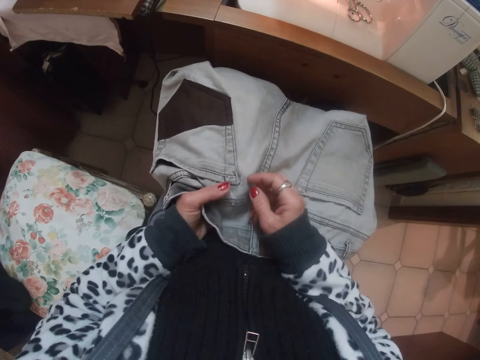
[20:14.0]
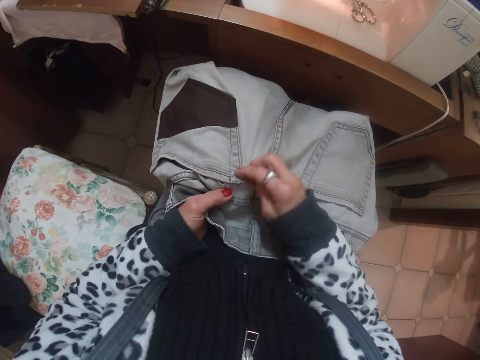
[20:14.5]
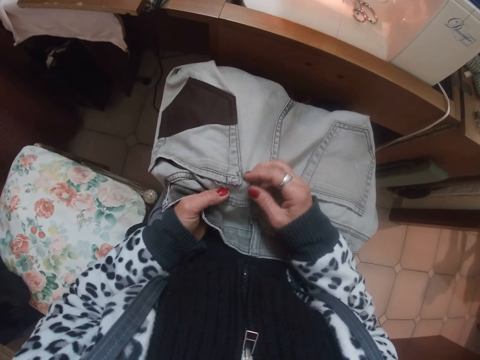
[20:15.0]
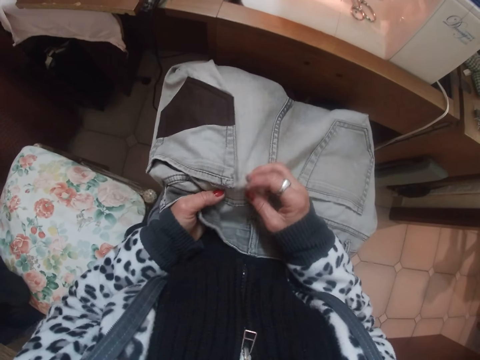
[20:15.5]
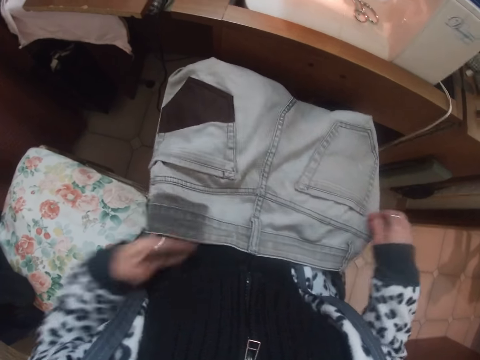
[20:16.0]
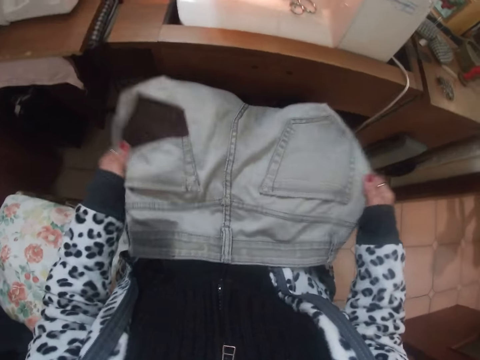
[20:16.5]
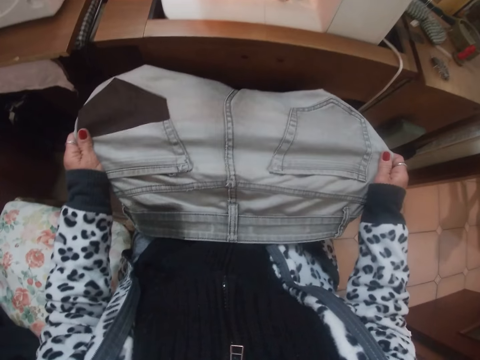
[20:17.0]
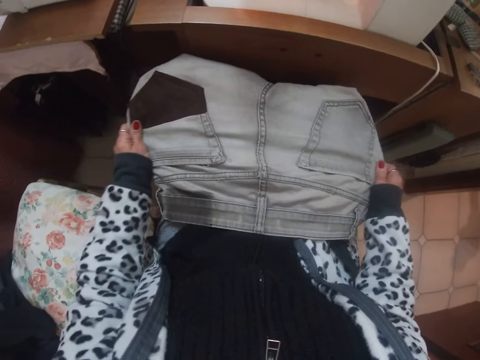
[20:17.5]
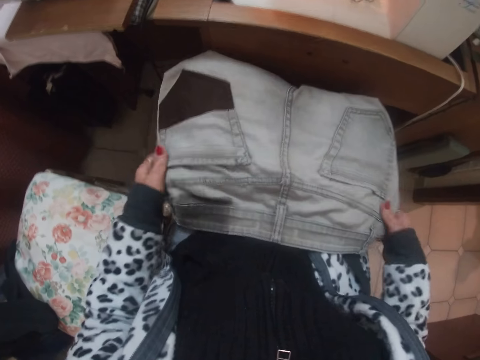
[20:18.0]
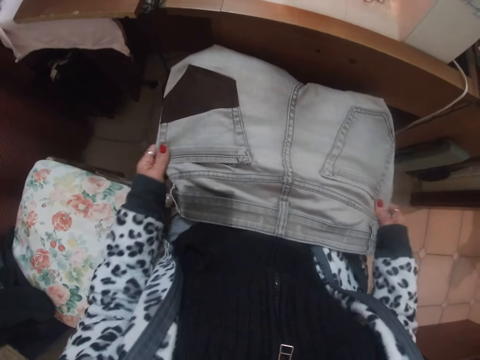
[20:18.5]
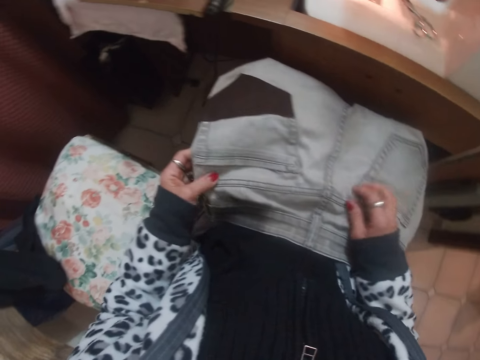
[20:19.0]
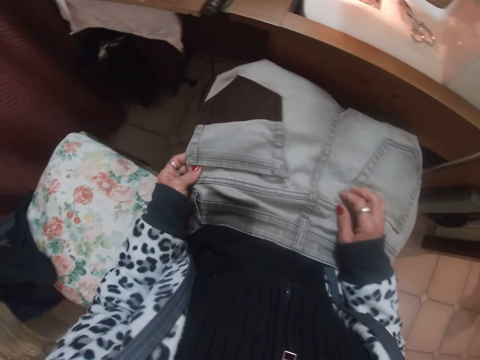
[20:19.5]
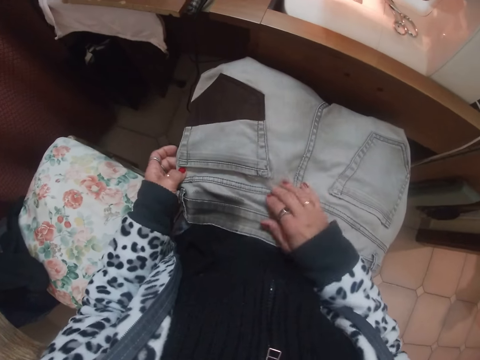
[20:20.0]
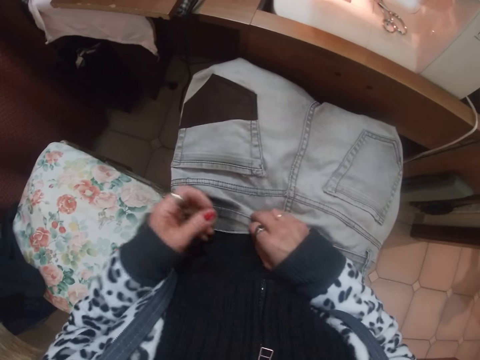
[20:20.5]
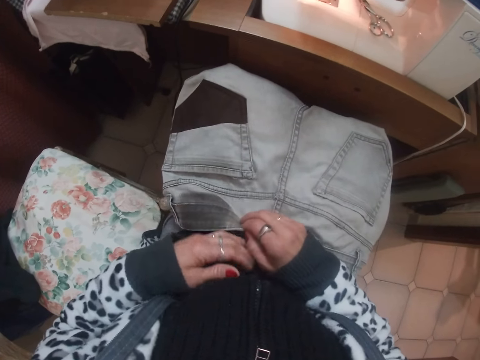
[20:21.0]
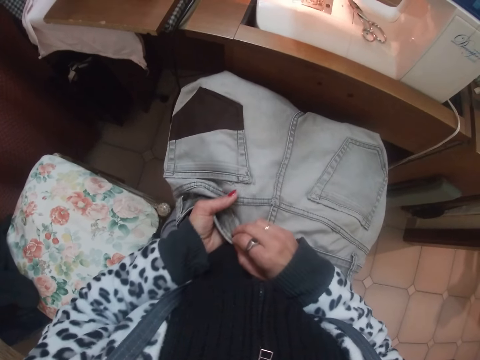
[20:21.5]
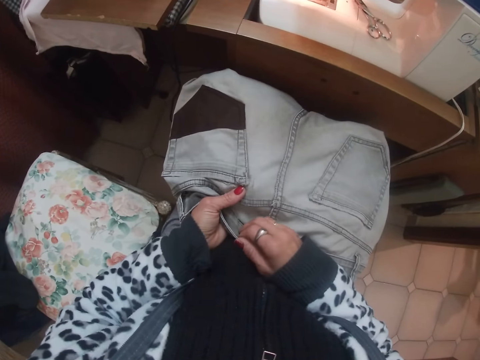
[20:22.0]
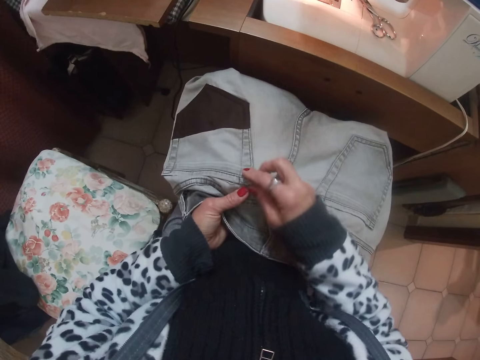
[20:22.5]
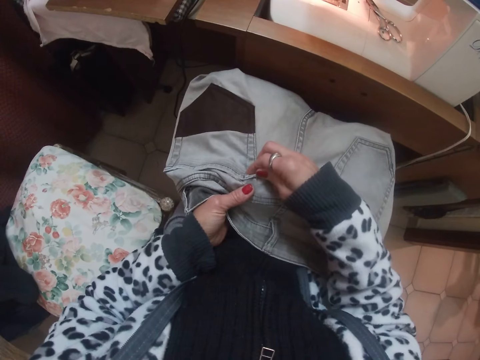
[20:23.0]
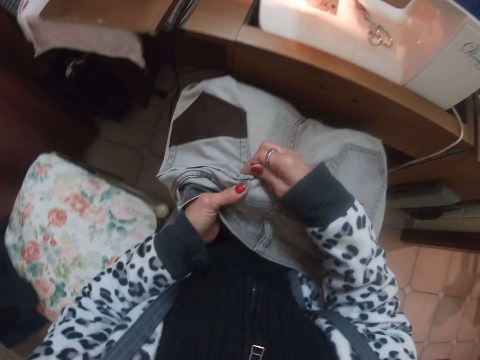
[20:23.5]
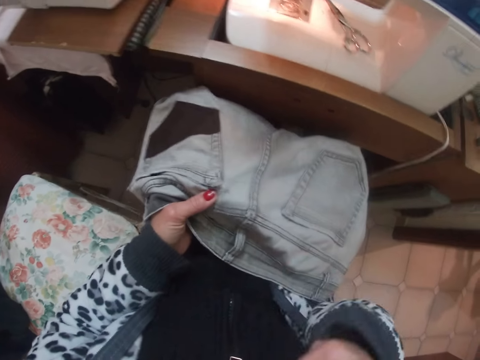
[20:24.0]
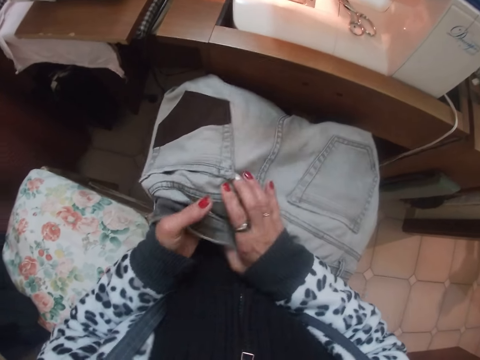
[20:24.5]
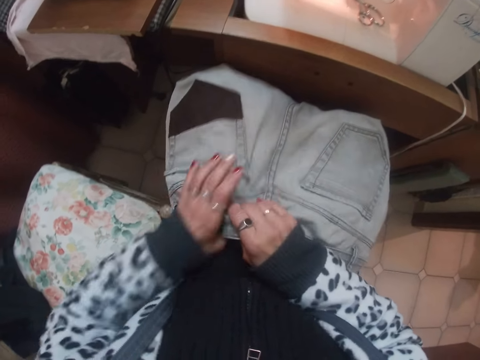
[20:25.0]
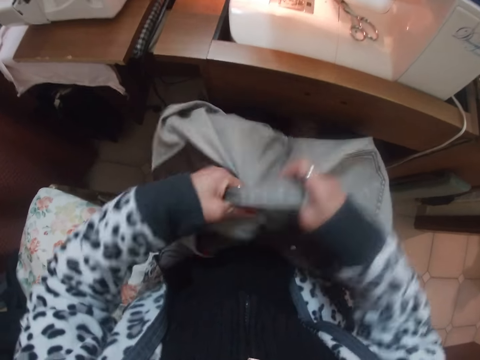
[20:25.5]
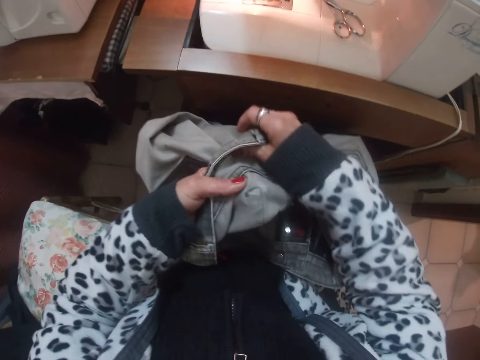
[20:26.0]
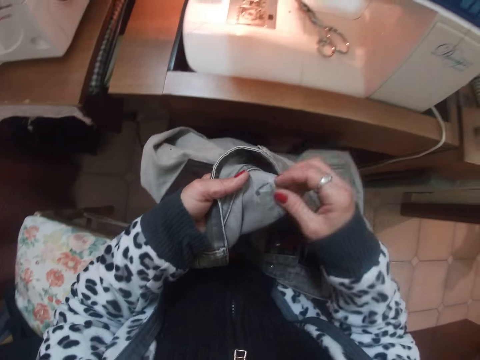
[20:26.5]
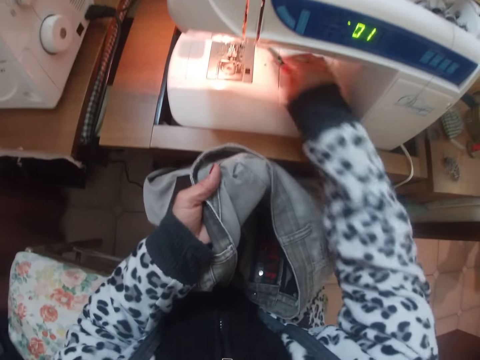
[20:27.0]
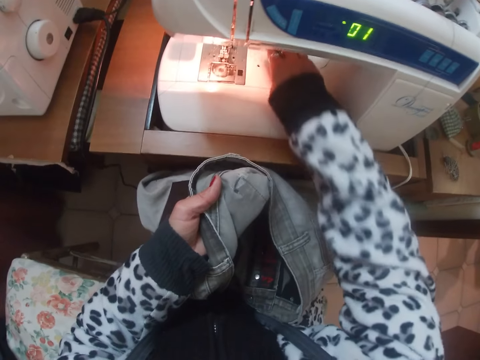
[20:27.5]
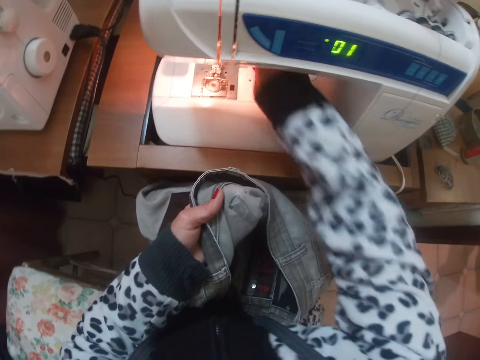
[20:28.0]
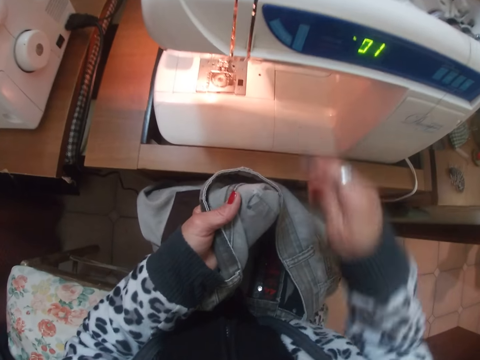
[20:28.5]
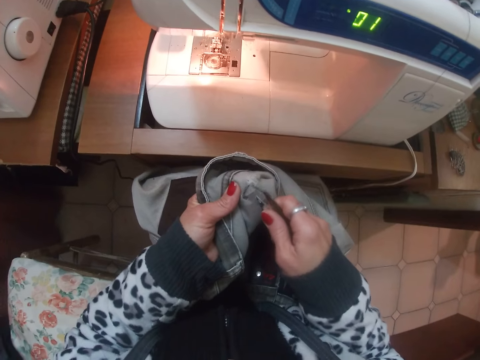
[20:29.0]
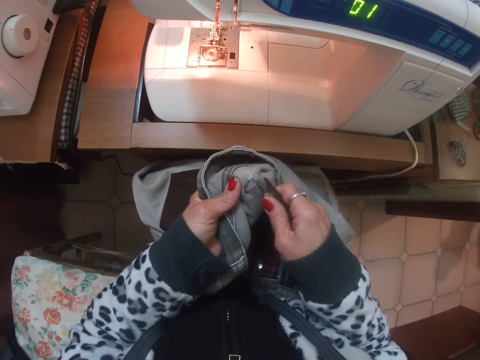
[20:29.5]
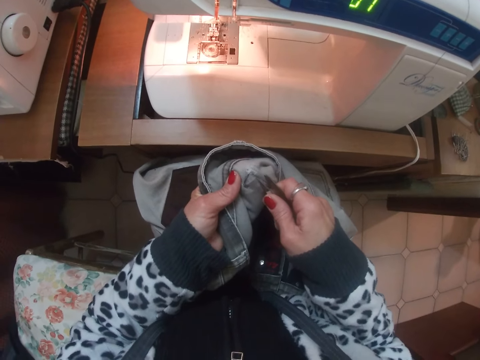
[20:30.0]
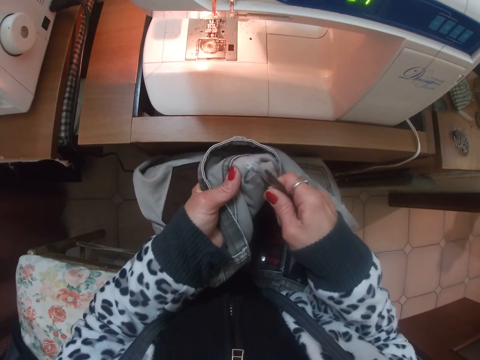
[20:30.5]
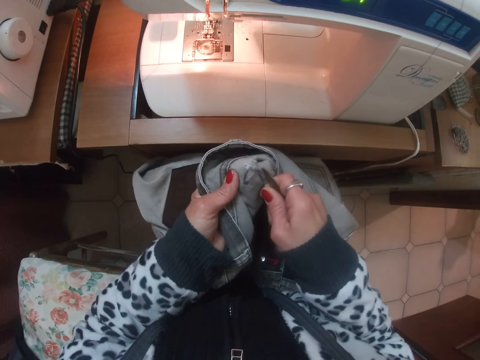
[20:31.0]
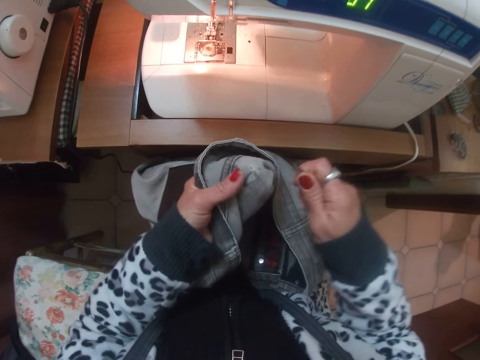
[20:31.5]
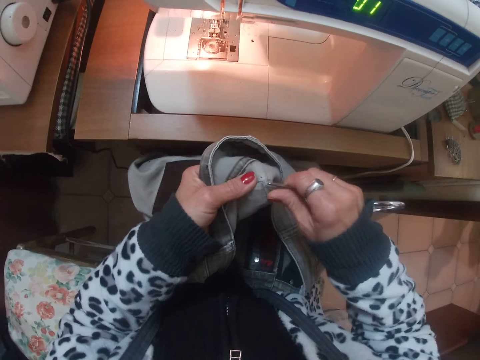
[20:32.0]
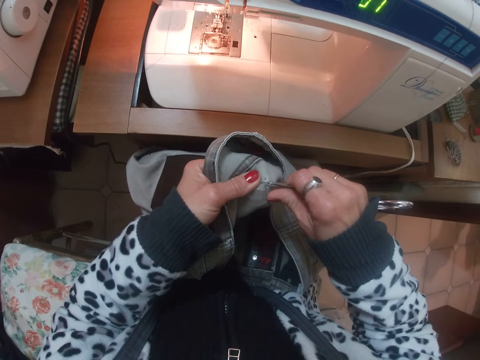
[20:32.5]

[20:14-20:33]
The camera wearer puts a hand in the mouth. They look at the jeans. They turn over the jeans. They pick up scissors from on the sewing machine. They loosen the thread of one of the back pockets of the jeans with the scissors.

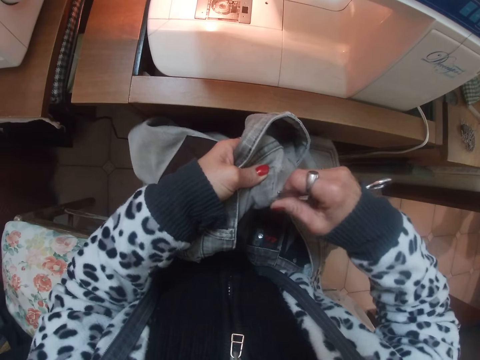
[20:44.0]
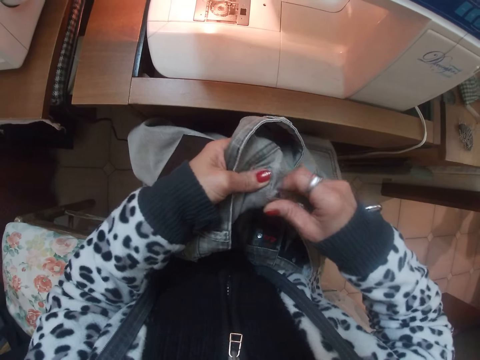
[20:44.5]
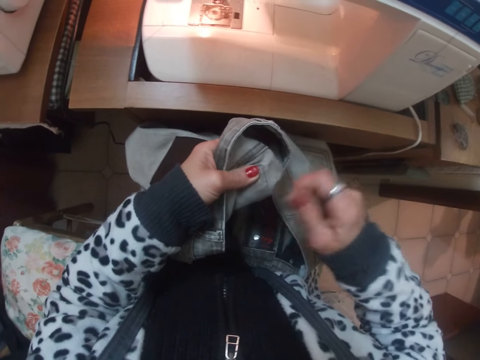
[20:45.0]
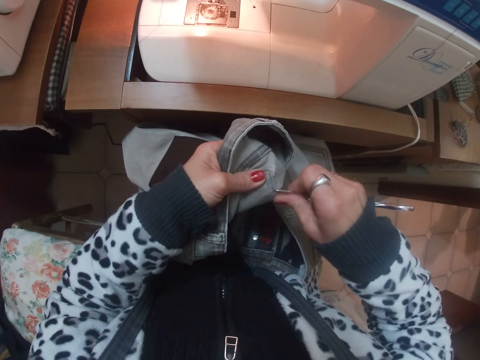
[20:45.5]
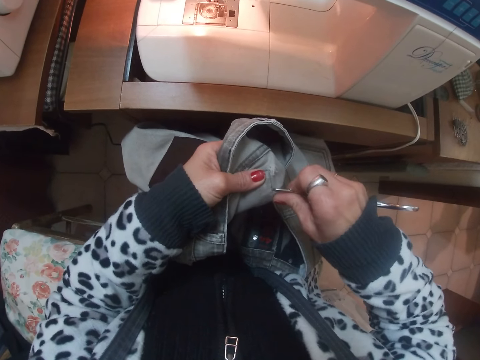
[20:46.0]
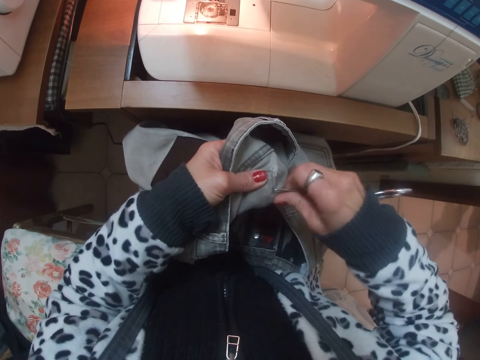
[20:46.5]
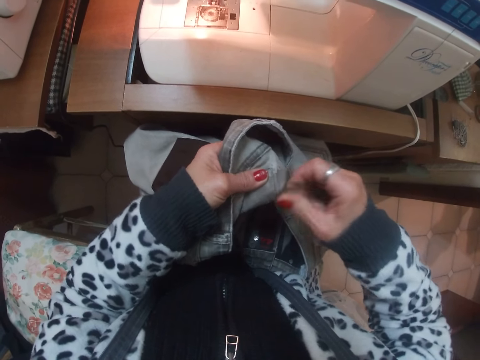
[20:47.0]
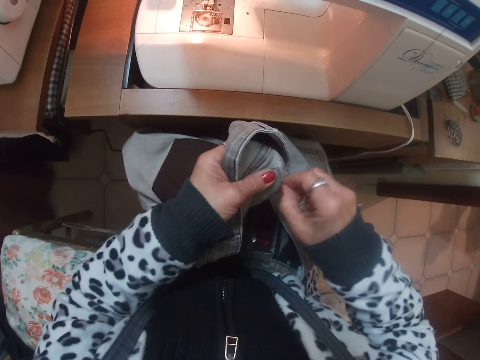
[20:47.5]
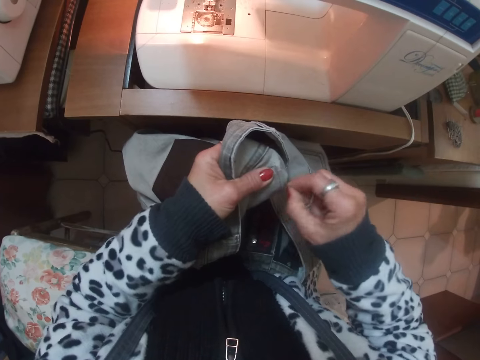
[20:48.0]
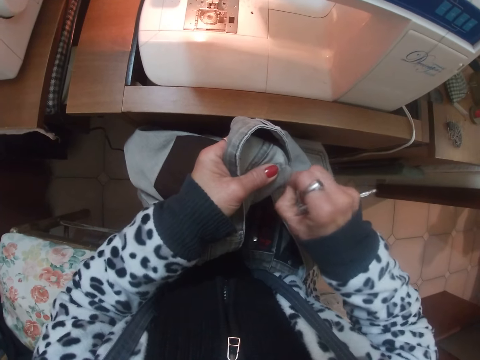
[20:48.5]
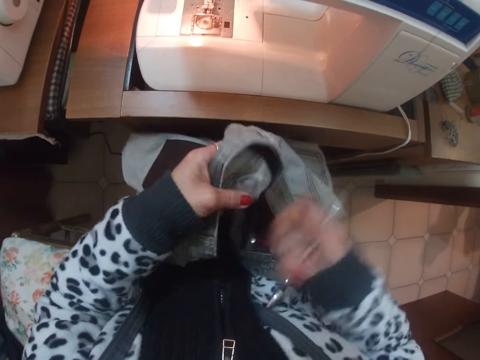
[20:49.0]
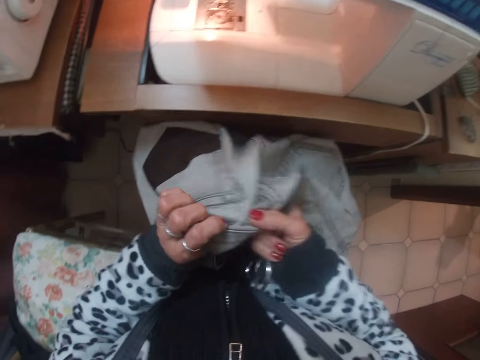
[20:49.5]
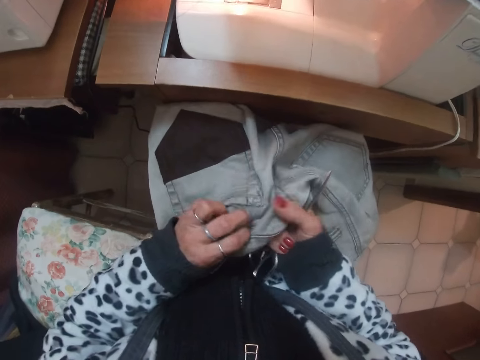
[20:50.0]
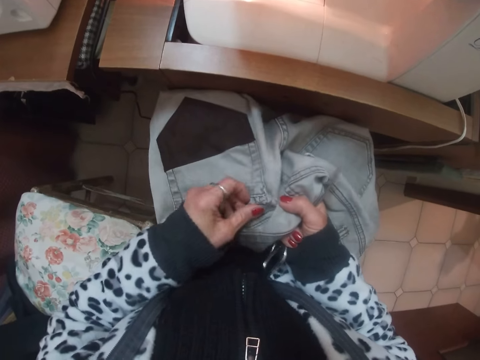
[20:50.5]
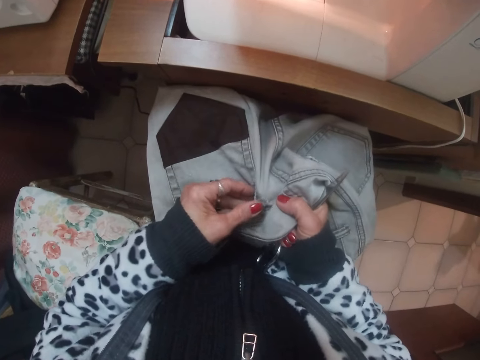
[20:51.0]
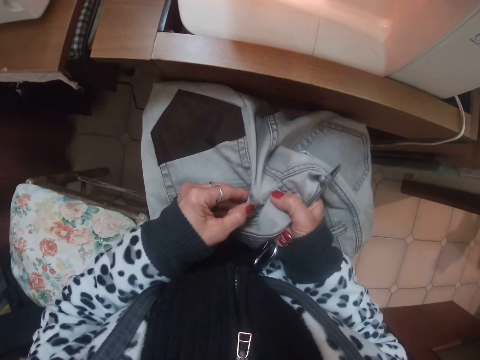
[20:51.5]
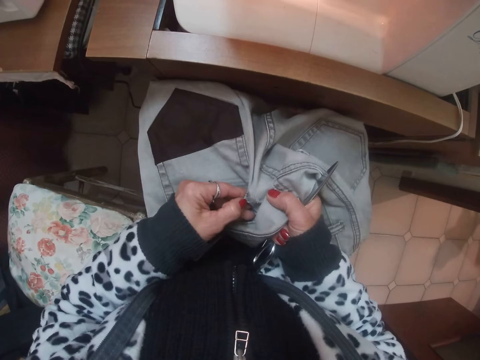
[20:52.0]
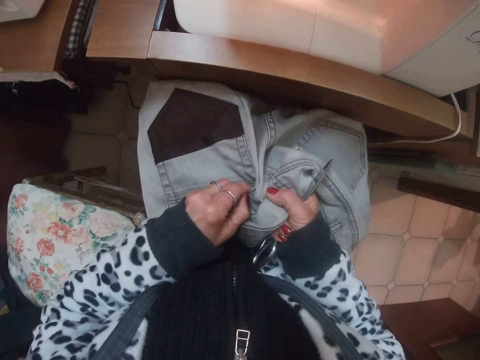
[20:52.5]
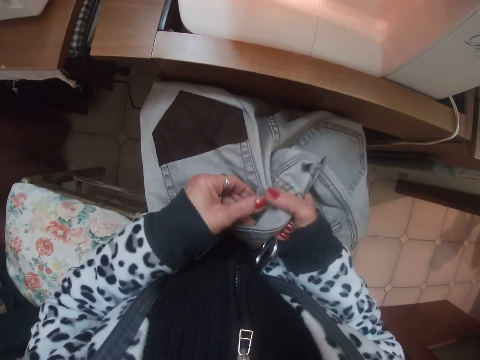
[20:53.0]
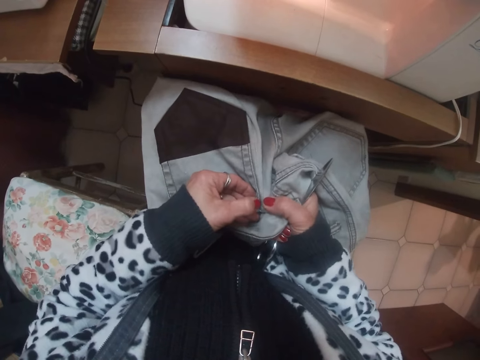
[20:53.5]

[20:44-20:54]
The camera wearer loosens the thread of one of the back pockets of the jeans with her right hand. She turns the jeans. She looks at the jeans.
